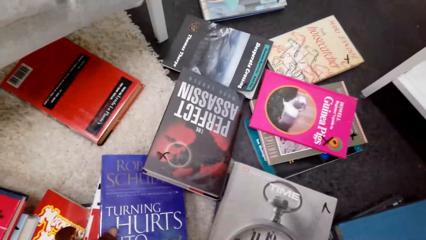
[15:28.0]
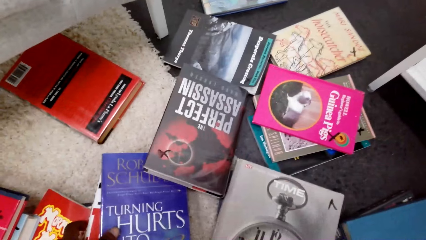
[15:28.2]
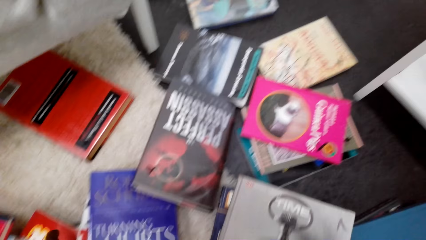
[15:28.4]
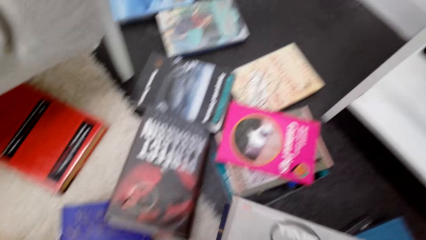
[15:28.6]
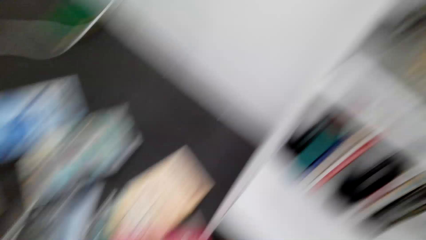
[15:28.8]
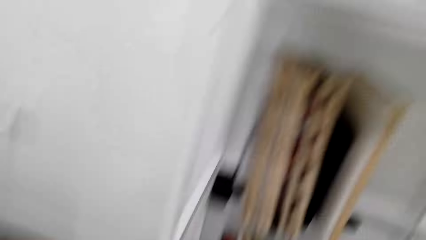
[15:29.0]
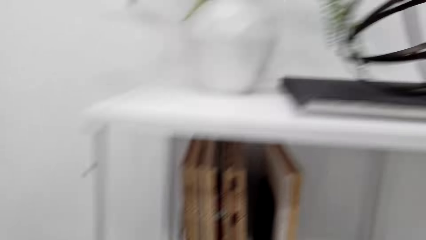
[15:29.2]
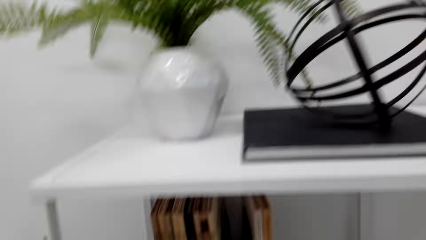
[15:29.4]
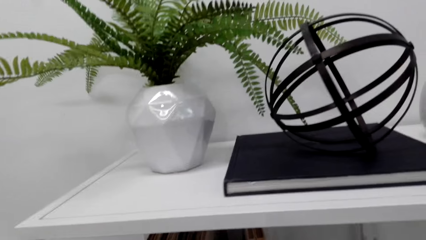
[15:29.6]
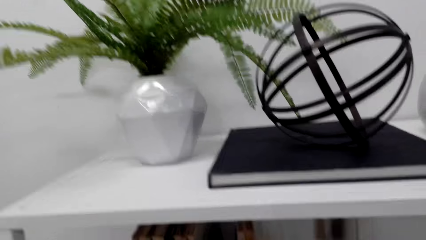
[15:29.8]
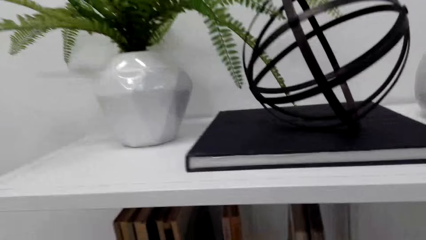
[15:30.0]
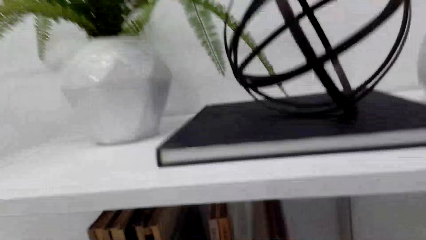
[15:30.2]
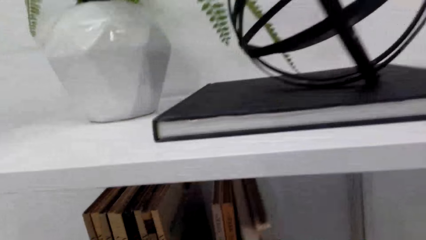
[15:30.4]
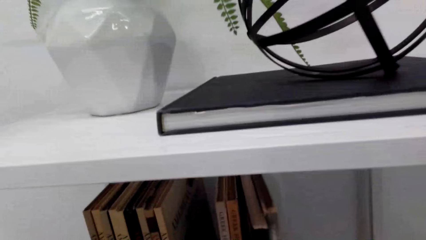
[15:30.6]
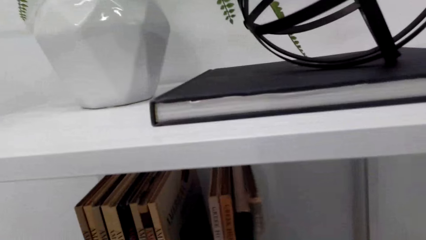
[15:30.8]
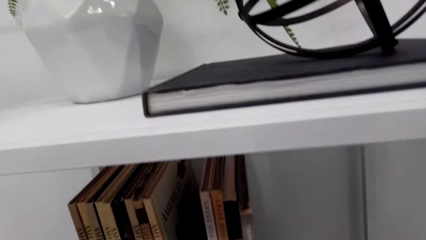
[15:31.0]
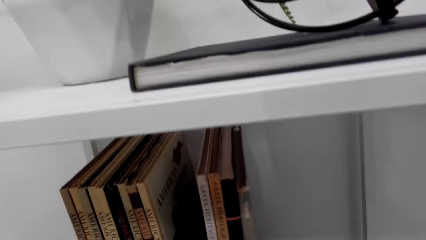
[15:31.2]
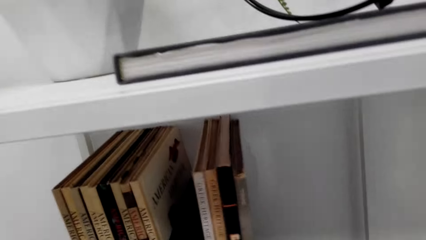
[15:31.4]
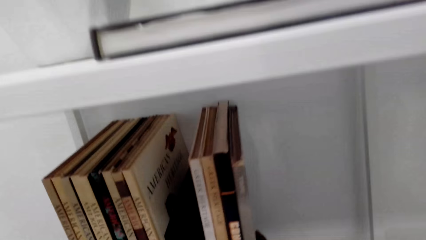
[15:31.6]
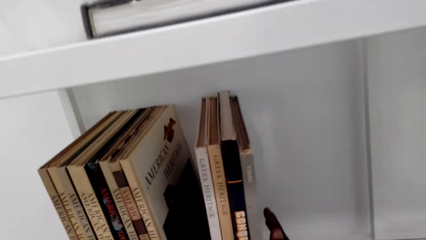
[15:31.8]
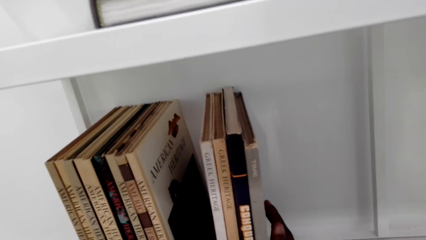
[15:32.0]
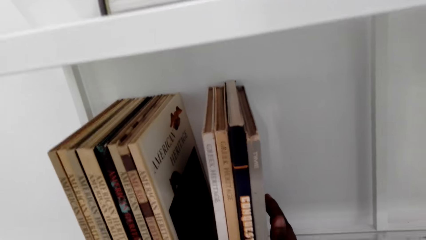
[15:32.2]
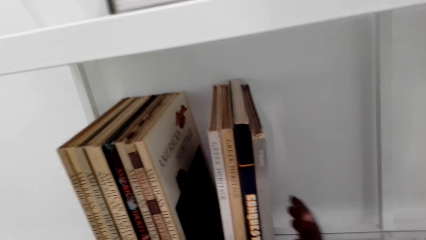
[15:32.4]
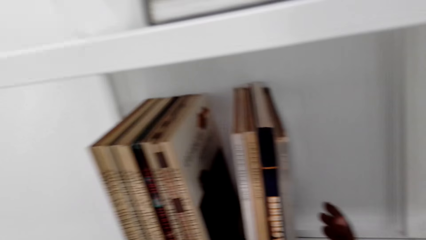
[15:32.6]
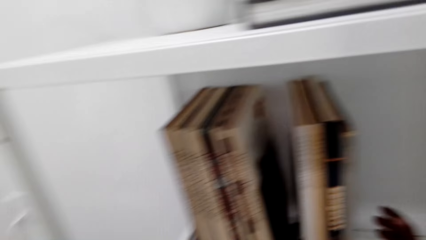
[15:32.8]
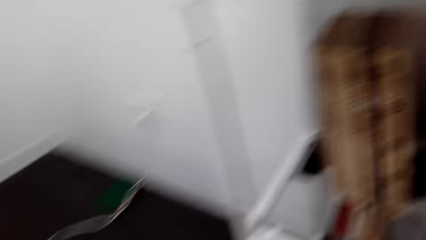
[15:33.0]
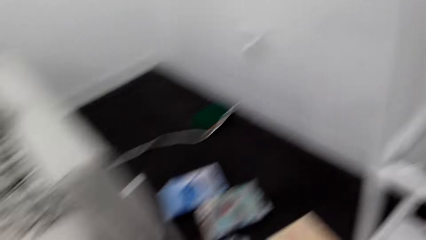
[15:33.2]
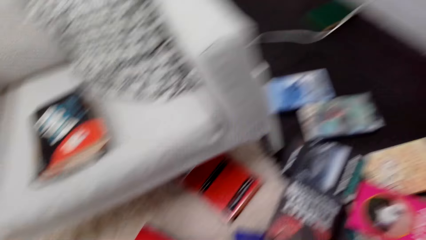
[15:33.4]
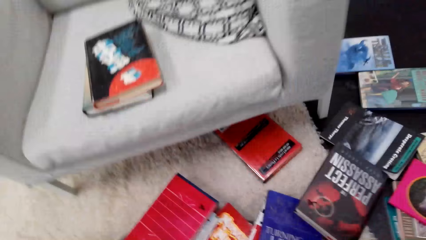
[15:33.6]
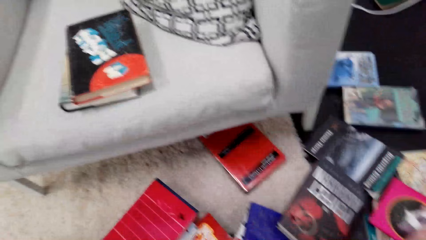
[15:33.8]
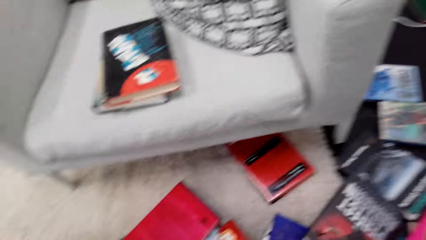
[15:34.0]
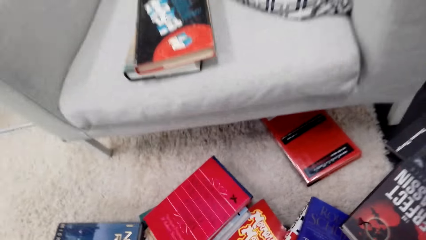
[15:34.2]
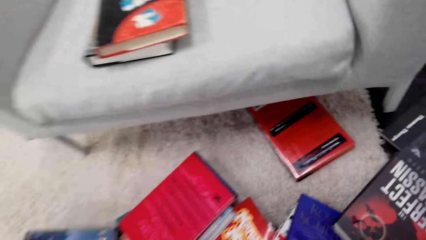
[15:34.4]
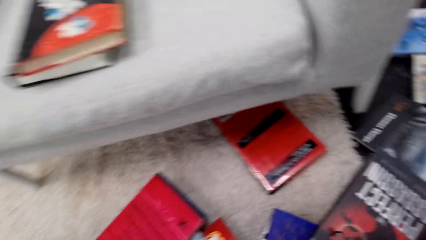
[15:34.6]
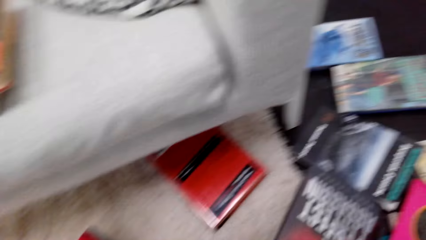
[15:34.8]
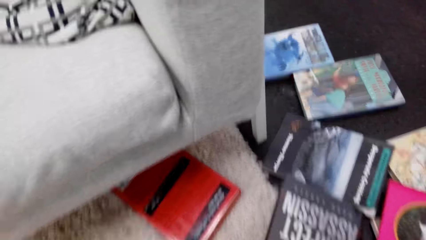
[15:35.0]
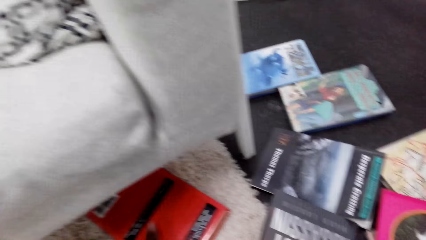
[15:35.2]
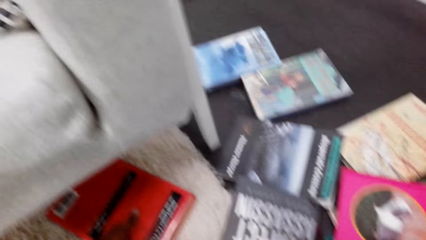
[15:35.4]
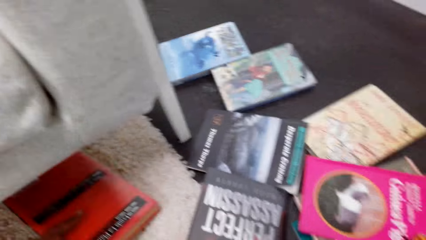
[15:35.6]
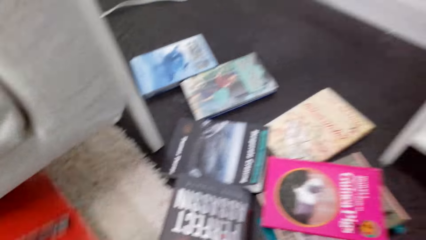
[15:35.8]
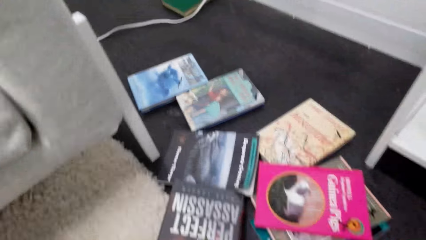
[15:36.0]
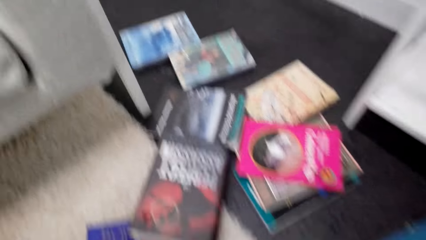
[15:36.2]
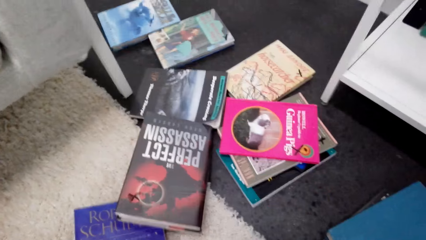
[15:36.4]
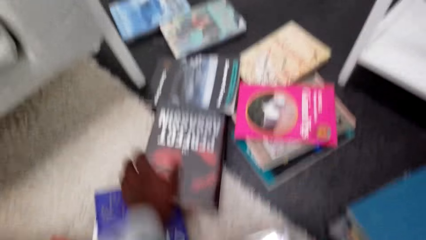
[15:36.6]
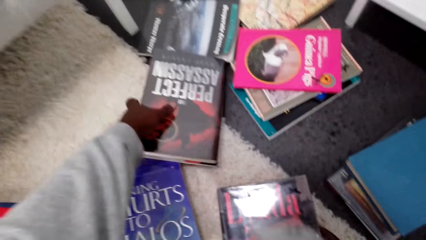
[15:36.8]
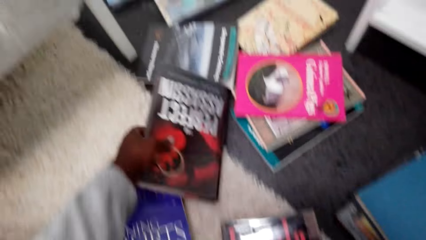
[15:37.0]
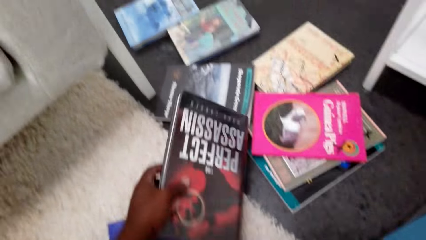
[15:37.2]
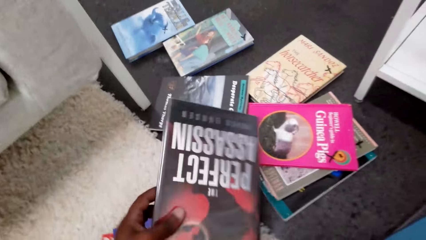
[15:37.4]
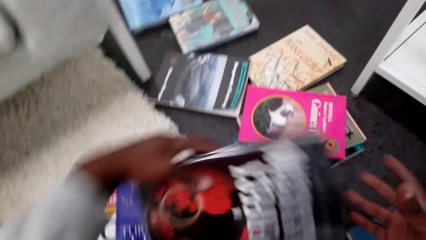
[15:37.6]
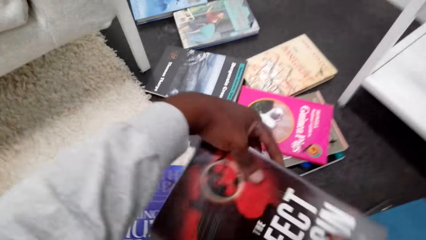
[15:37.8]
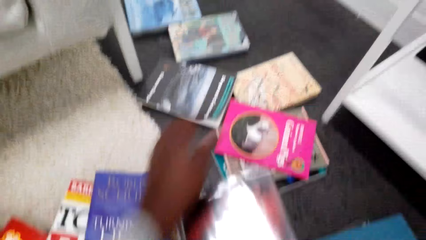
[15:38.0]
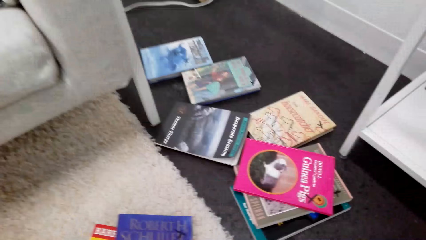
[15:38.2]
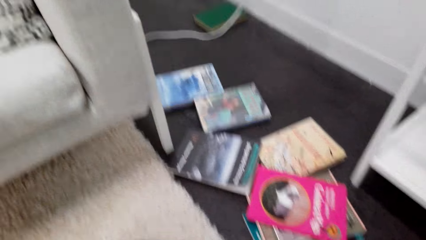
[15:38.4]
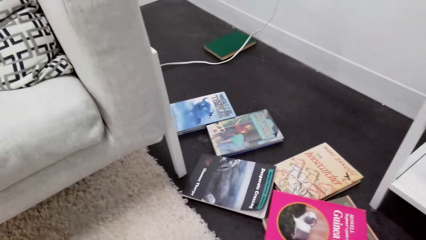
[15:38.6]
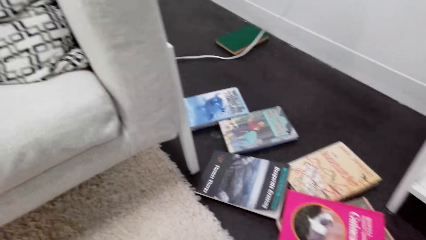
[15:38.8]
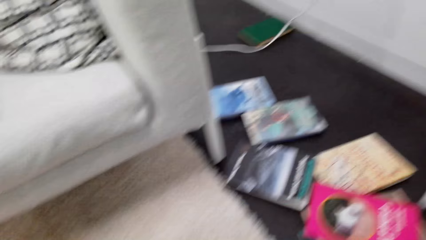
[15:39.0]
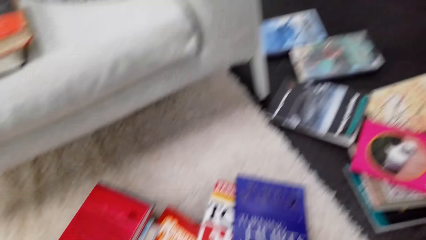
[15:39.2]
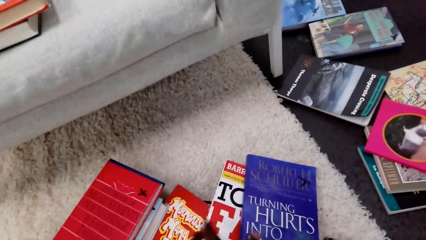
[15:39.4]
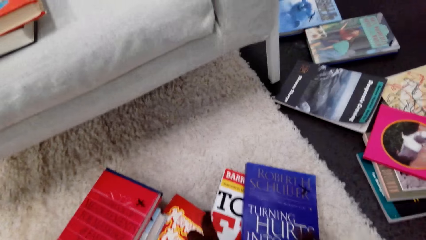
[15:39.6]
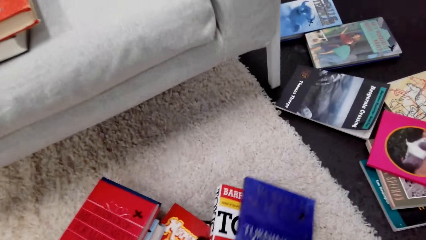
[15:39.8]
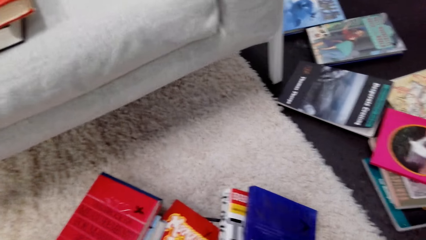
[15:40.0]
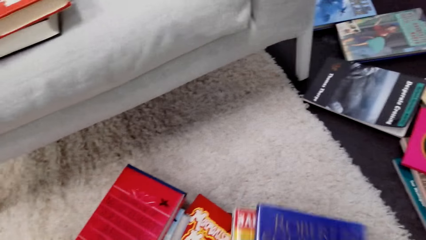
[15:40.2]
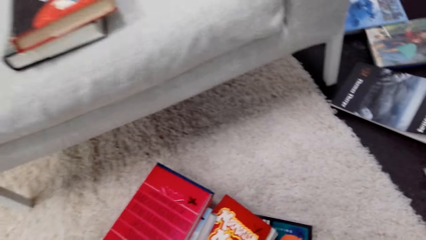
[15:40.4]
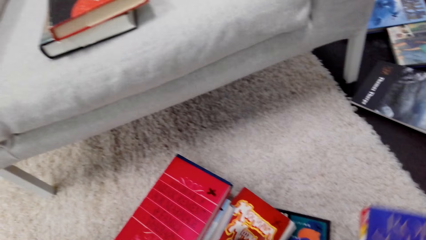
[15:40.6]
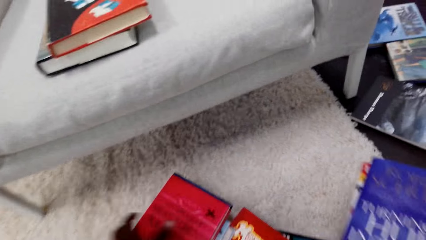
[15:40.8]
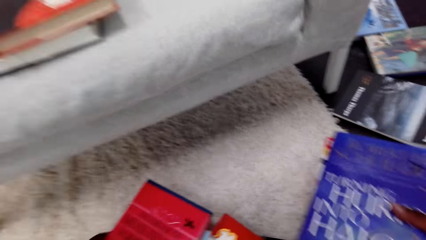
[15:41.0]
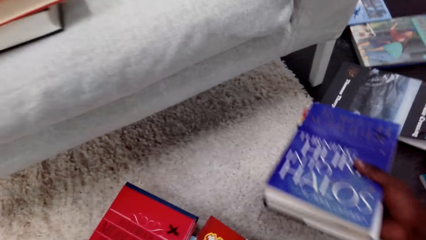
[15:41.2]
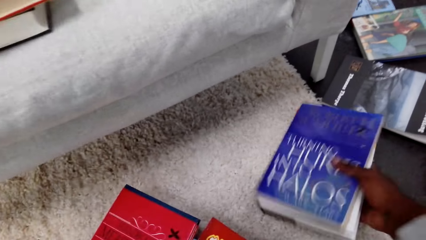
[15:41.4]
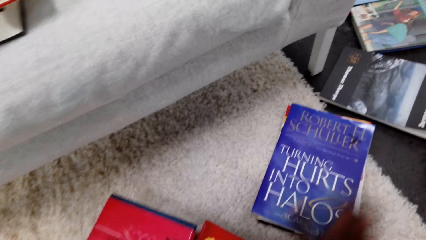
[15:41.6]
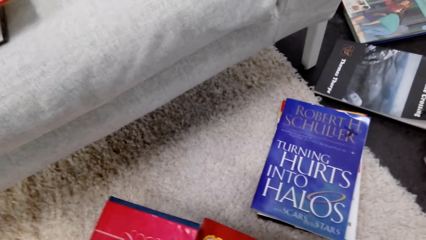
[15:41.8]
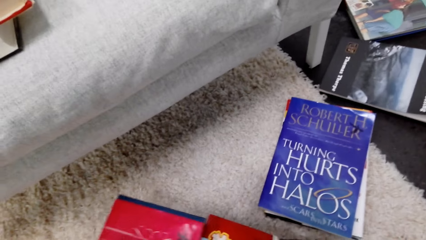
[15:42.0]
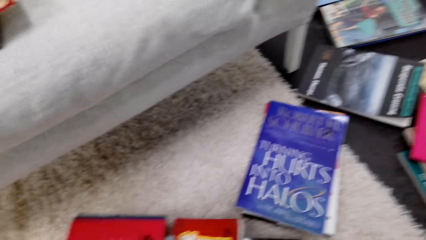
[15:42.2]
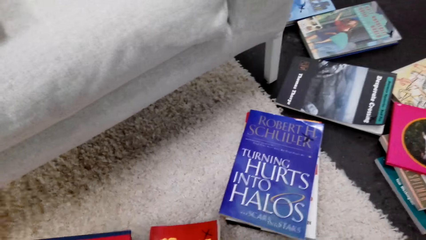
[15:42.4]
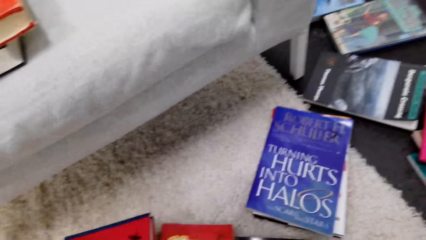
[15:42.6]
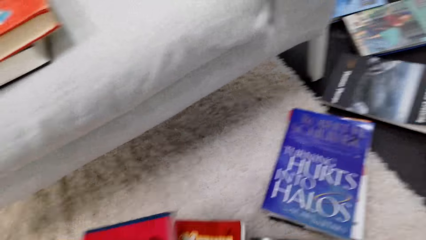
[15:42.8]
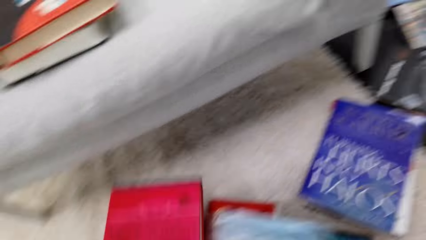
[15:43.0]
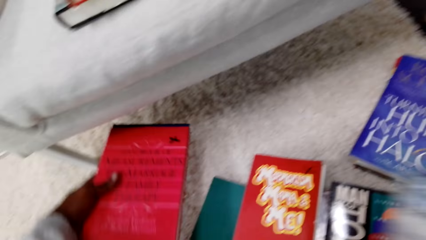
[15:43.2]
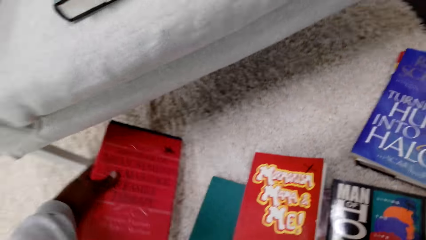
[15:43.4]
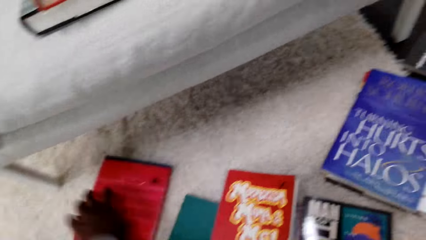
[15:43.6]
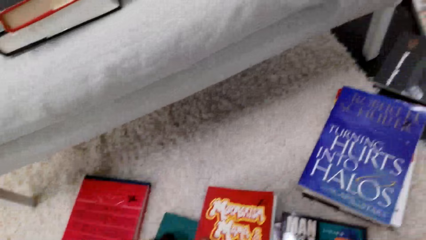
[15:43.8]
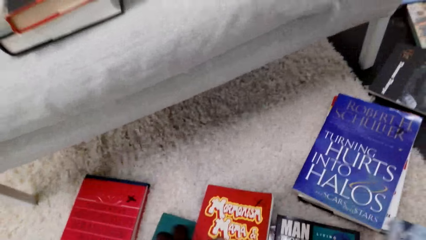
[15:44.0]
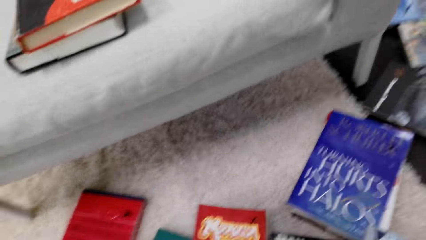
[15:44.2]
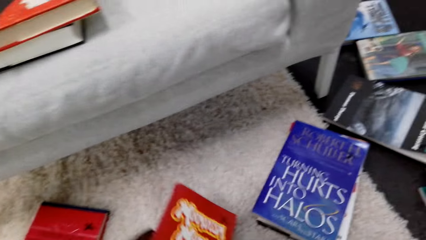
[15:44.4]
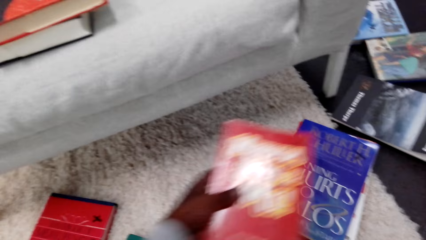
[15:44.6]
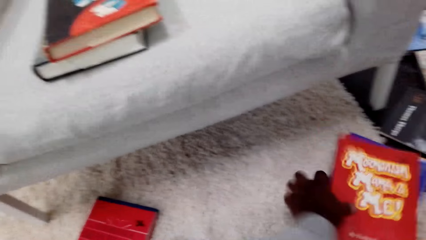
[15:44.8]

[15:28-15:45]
The camera wearer picks books from the floor. They place the books on a shelf. They pick books from the floor. They look for a book from the floor. They sort out the book on the floor.
